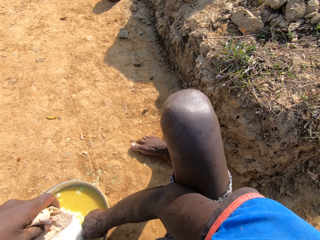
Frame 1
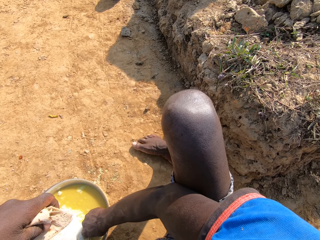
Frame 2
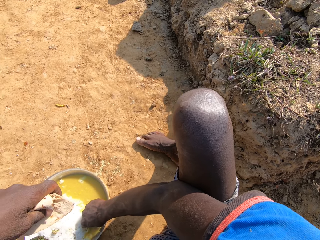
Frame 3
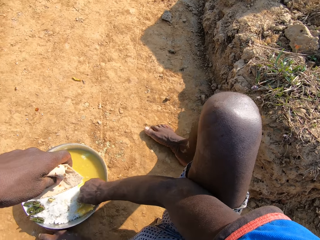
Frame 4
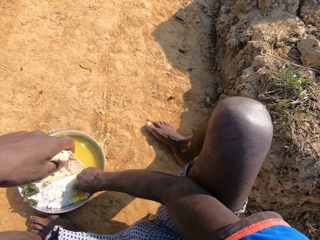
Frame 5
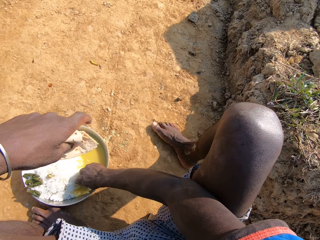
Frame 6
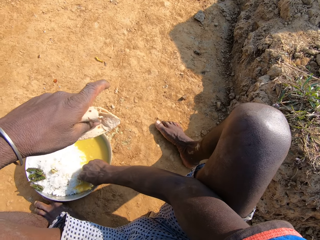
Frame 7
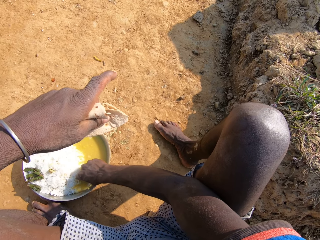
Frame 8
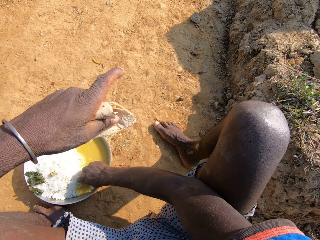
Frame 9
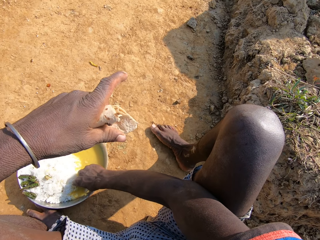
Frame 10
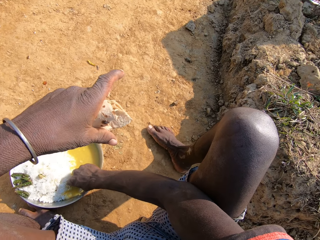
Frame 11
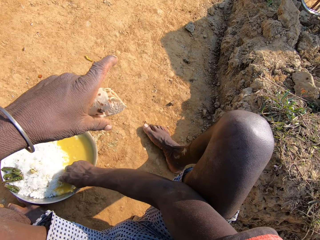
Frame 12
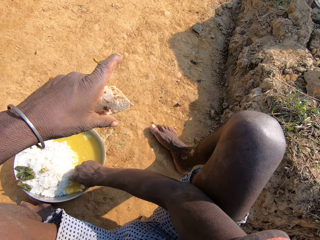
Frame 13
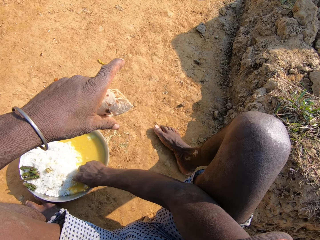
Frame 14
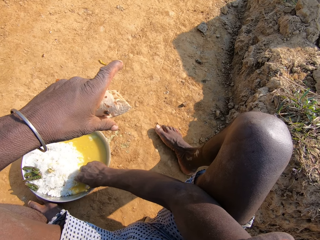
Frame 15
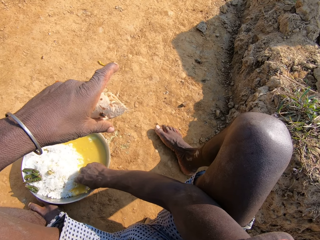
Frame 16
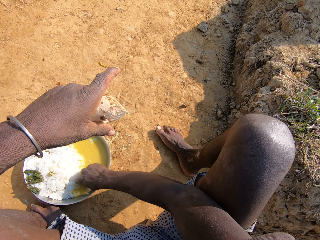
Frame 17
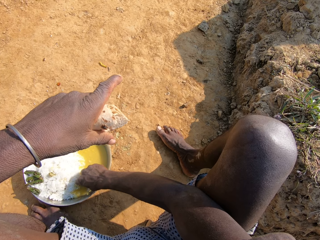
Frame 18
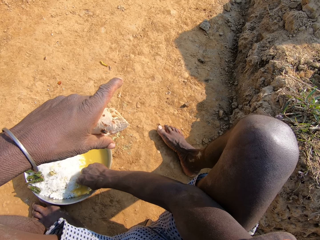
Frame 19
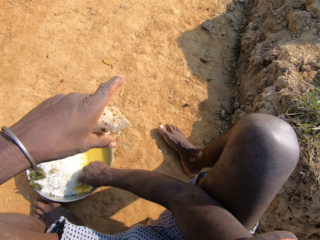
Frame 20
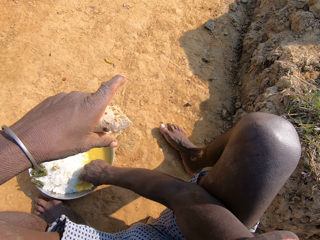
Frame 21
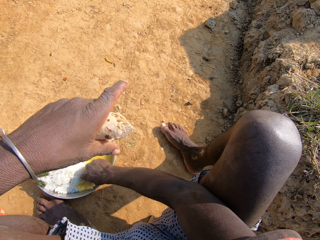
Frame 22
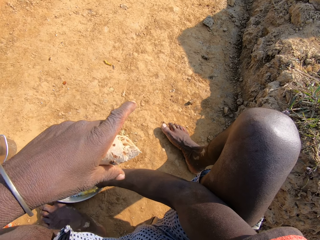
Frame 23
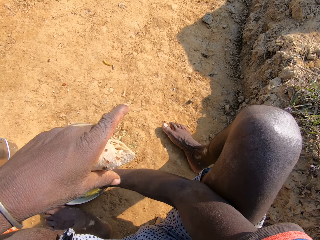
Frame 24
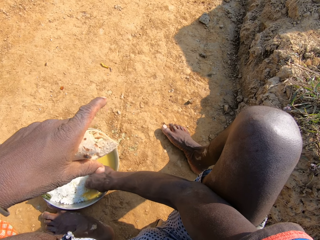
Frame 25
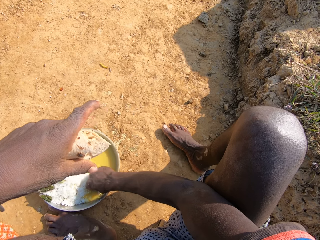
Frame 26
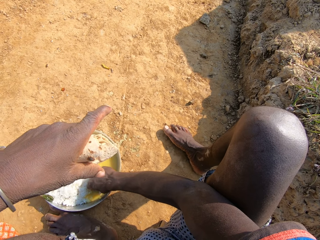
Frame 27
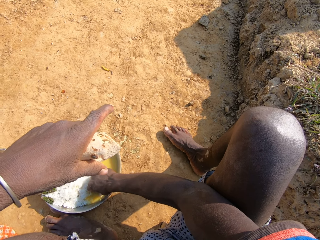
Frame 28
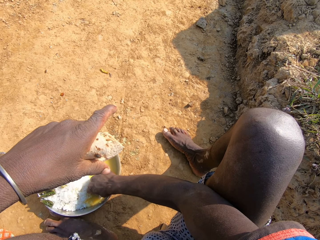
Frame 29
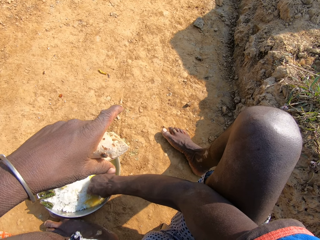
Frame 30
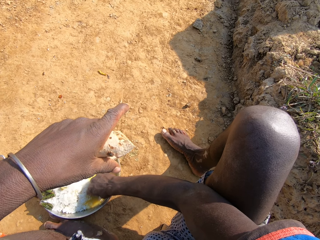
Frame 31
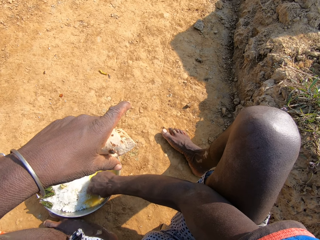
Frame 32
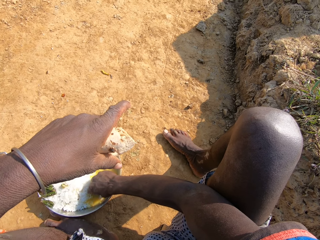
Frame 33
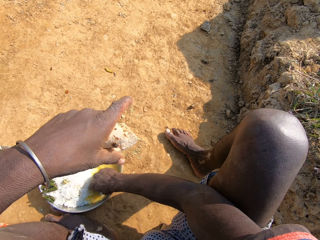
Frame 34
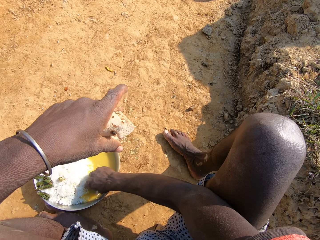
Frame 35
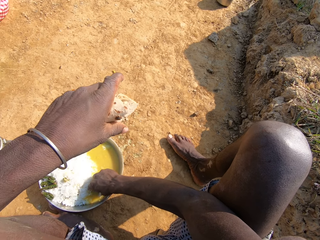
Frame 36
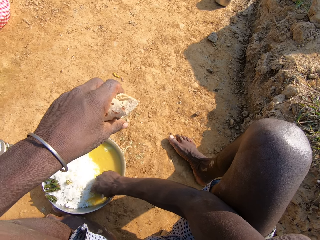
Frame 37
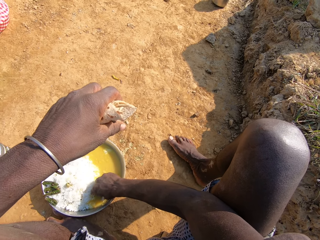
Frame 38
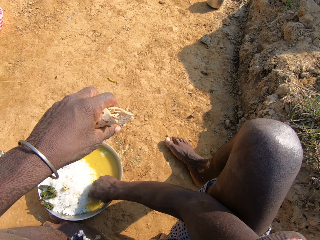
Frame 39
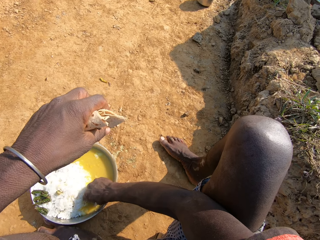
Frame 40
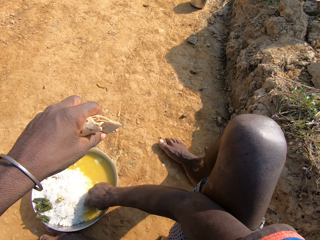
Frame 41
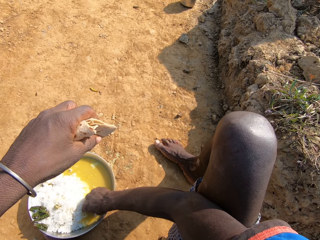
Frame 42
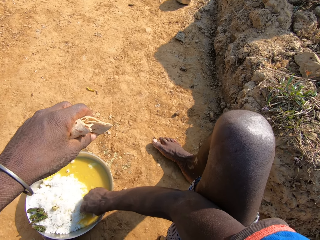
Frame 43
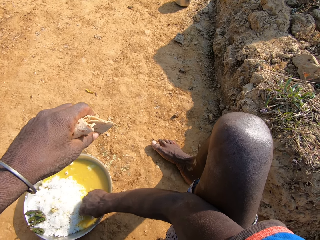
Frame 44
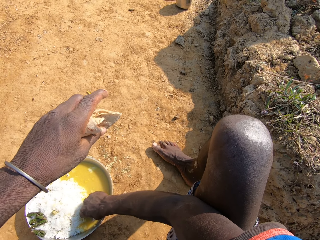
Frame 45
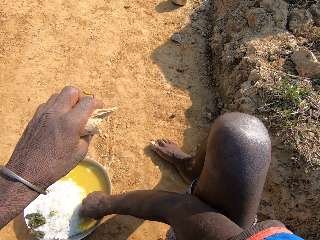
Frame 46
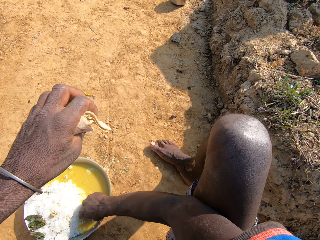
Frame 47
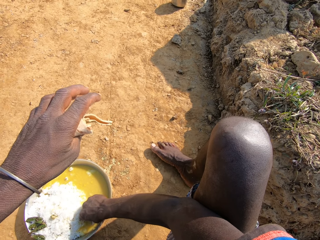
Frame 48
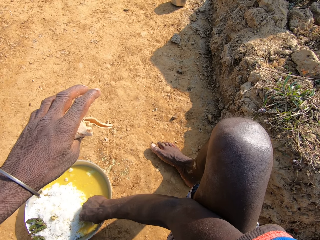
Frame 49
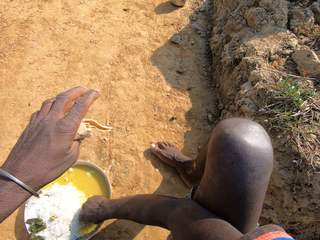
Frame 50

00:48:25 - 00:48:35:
The camera wearer moves their hands. They talk. They move their hands and talk.

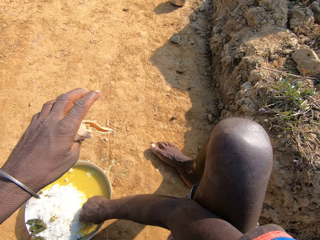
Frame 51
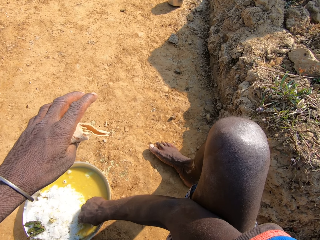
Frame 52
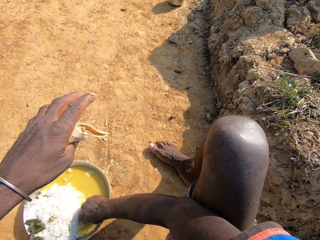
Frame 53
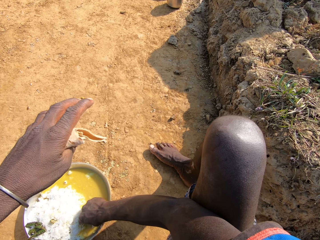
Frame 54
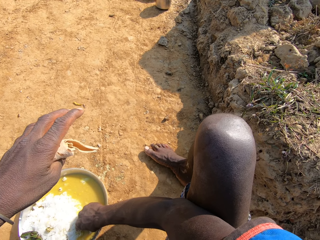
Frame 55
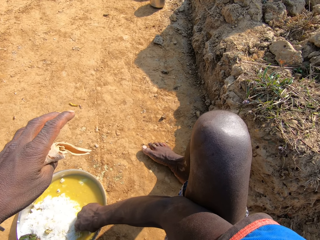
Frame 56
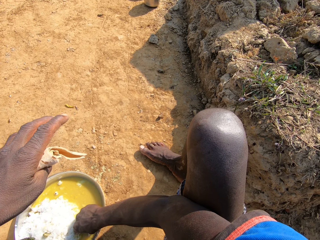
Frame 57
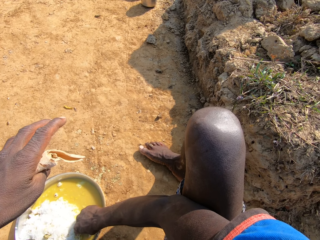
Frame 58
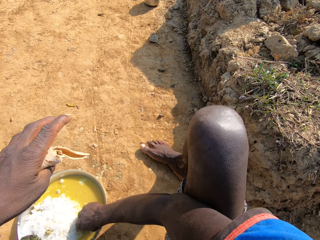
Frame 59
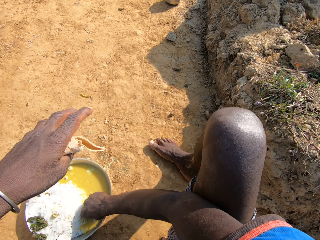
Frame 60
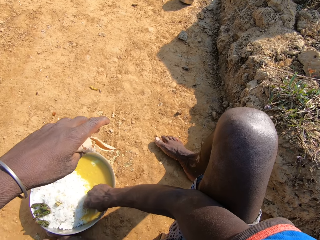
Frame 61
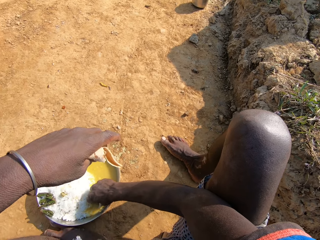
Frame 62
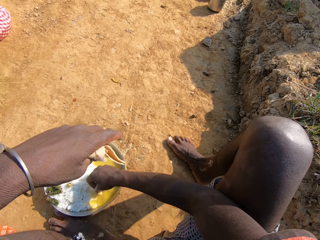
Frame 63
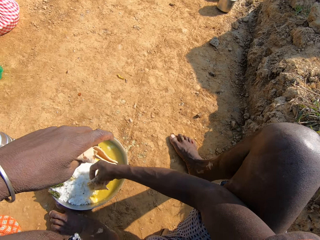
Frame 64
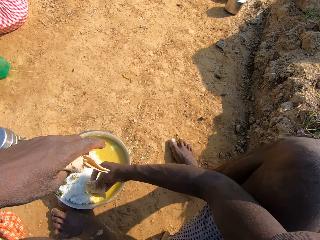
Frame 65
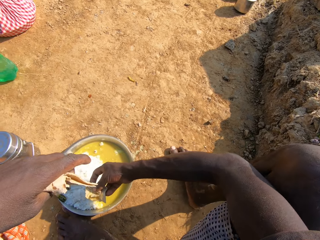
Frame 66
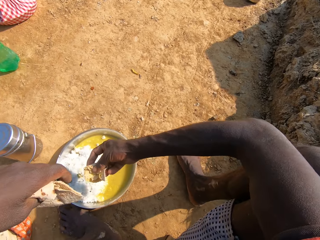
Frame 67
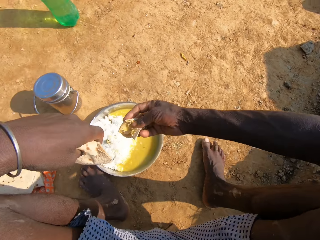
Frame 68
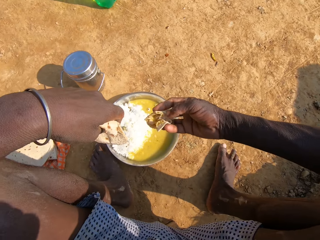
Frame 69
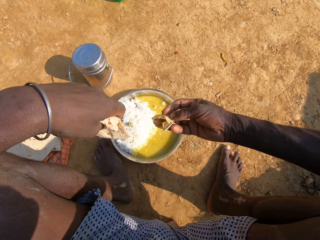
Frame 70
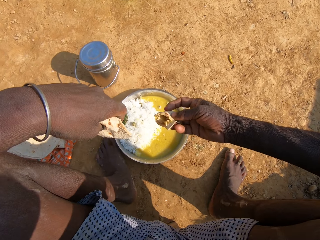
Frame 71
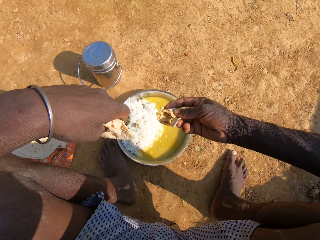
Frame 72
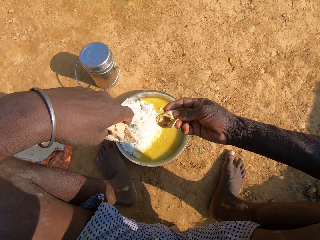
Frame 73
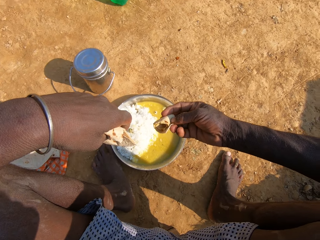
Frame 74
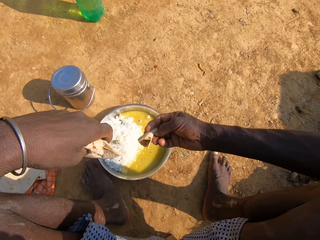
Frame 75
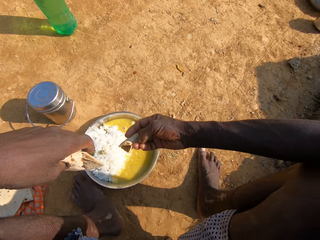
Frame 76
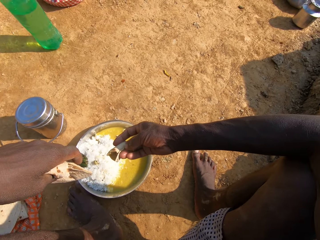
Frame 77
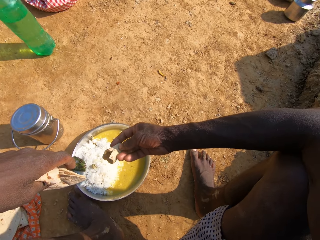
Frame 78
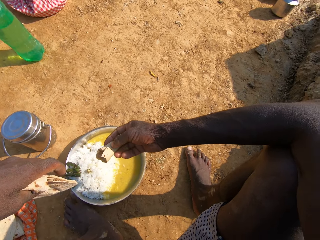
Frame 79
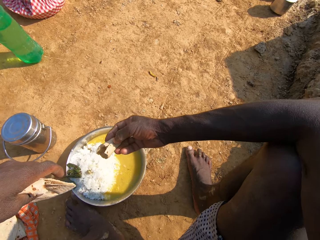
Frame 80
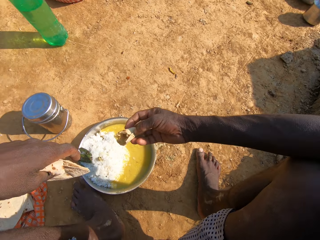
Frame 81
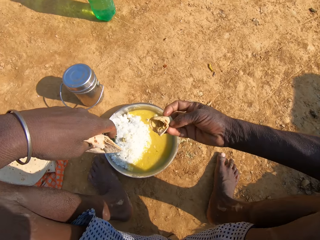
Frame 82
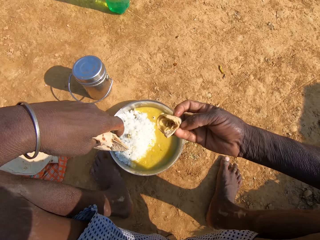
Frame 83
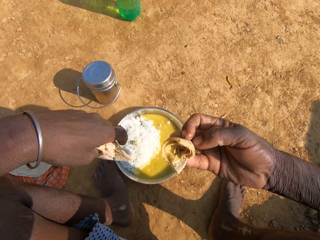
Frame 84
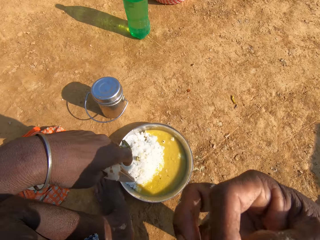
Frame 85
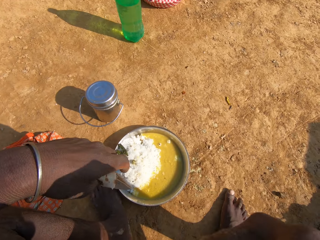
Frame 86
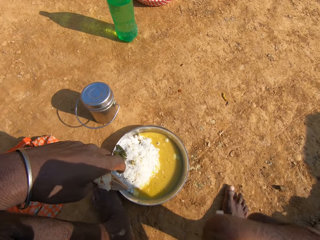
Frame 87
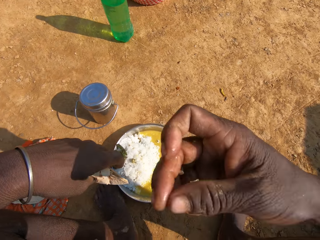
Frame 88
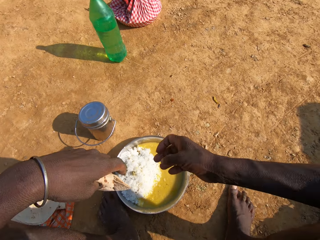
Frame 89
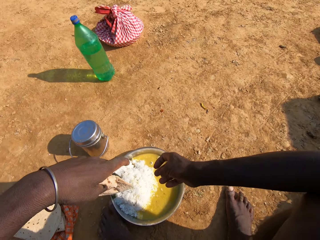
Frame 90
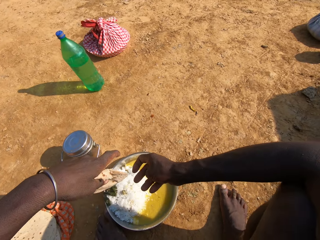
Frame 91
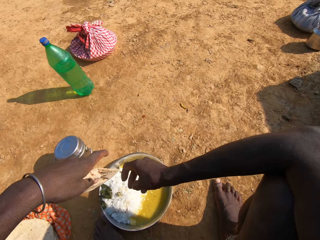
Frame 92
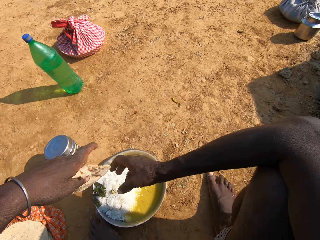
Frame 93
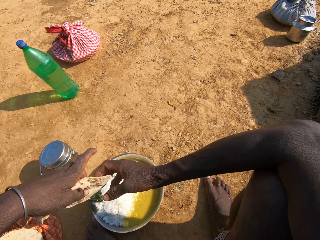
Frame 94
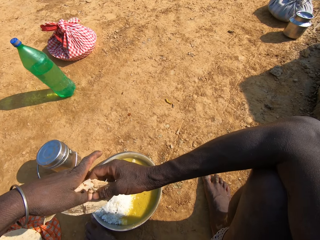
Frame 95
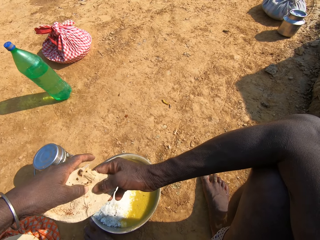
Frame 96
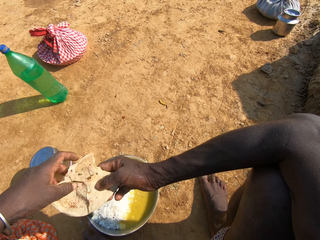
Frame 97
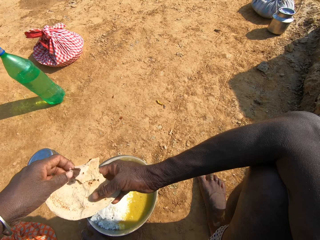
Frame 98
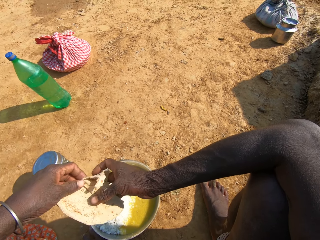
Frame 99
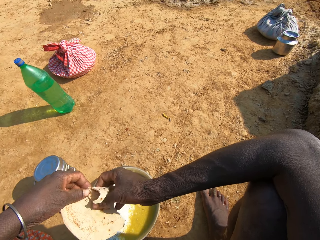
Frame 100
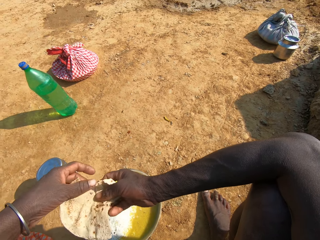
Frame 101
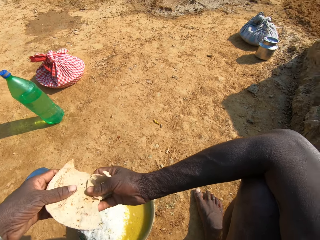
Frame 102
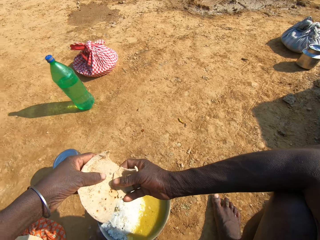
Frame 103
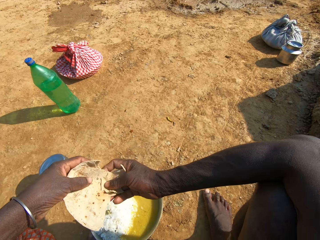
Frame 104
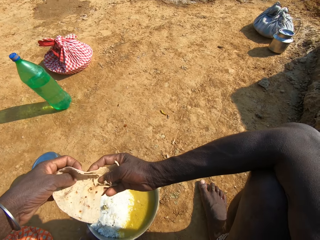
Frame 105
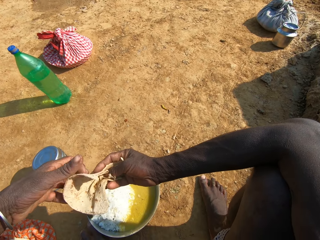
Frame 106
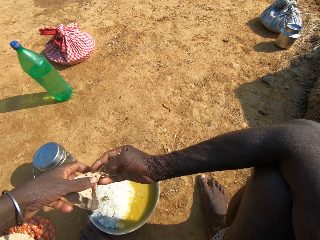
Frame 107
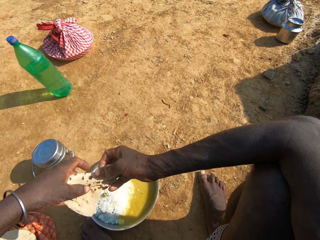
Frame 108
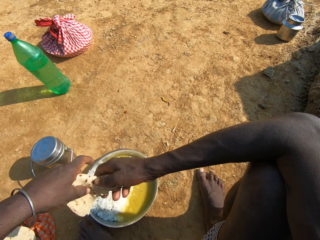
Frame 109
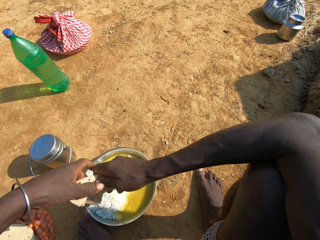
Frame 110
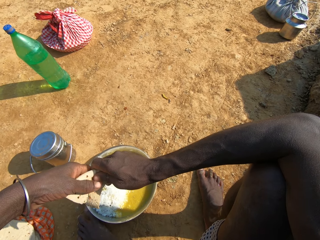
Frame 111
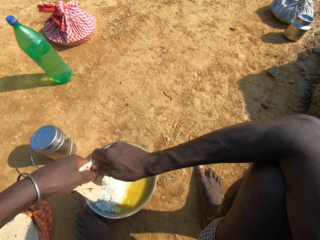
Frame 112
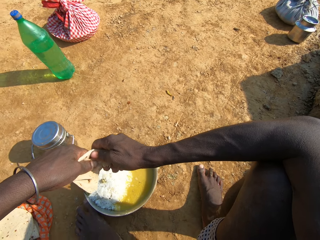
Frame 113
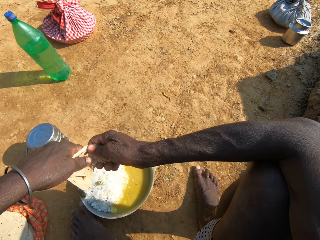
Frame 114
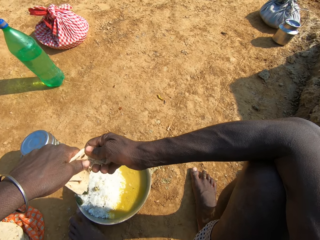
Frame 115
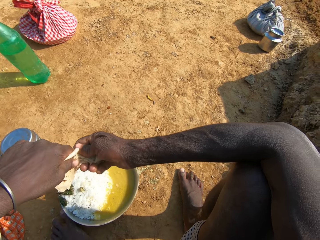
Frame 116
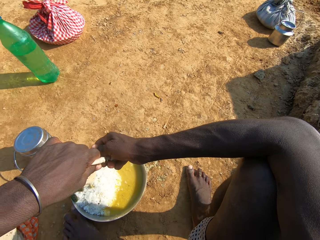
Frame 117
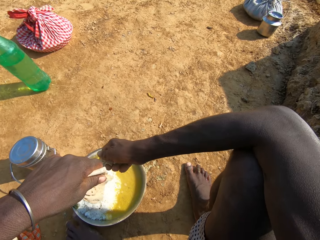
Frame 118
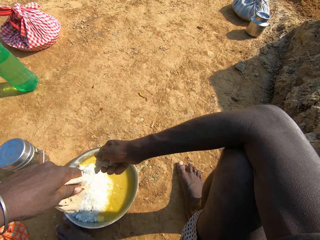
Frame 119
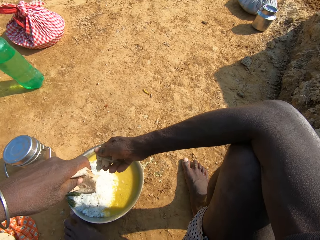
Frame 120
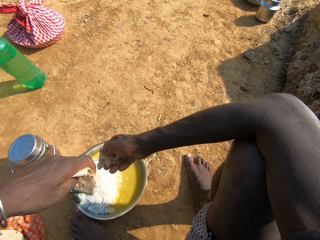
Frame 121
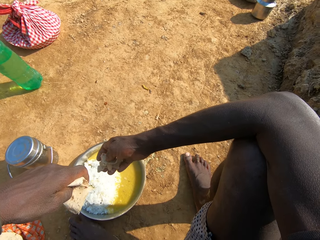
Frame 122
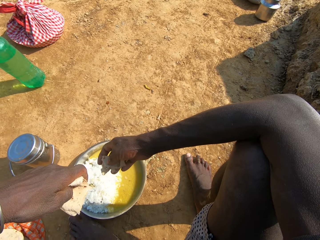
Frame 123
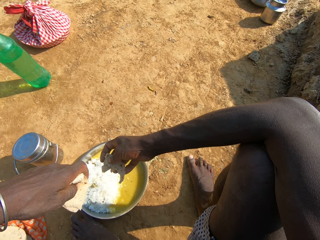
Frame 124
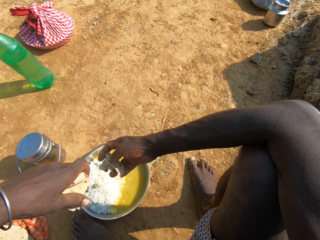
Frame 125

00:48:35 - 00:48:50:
The camera wearer moves their hands. They dip the roti in a vegetable curry. They converse with a person. They scoop the food. They eat the roti. They converse with the person. They hold the food. They fold the roti. They hold the food. They cut the roti. They converse with the person.
